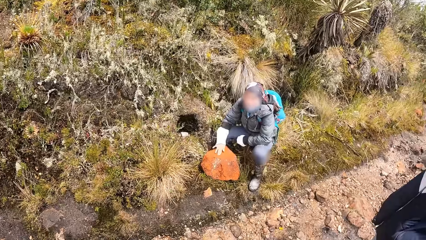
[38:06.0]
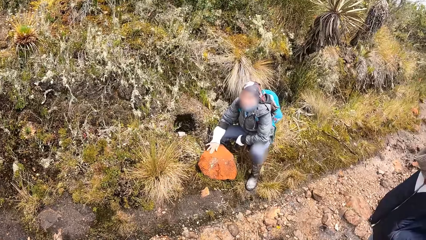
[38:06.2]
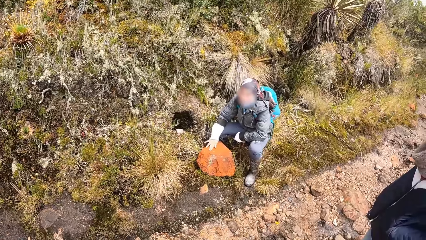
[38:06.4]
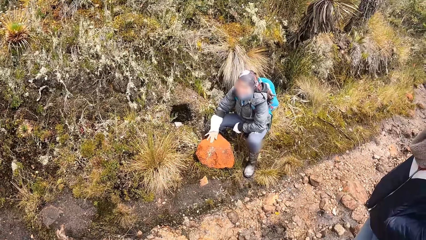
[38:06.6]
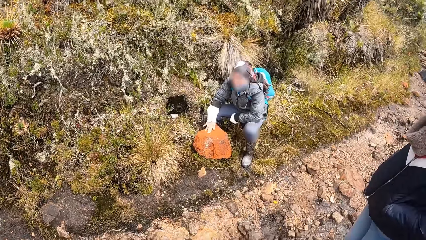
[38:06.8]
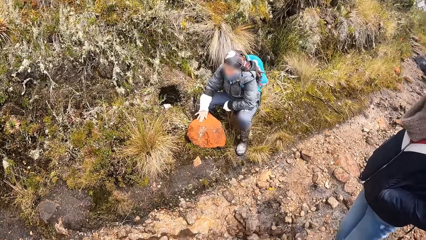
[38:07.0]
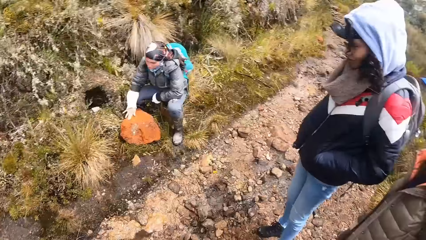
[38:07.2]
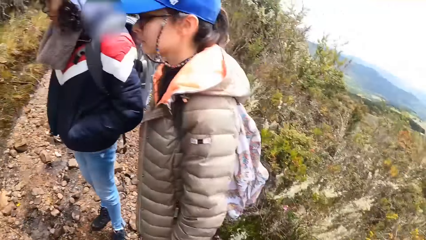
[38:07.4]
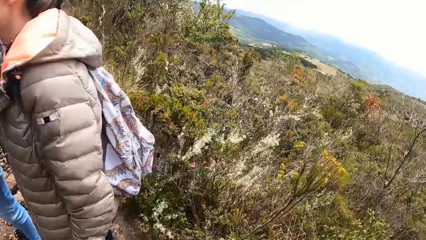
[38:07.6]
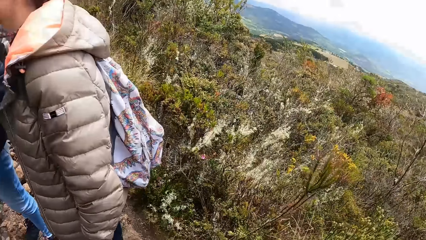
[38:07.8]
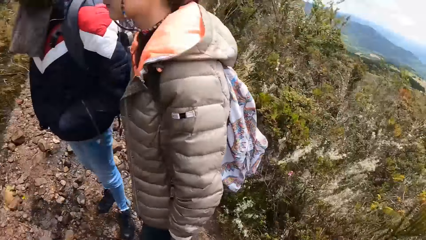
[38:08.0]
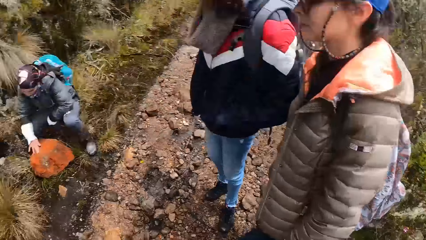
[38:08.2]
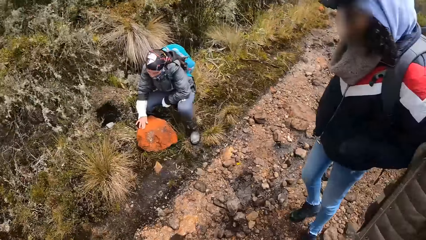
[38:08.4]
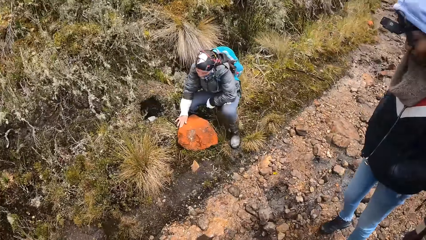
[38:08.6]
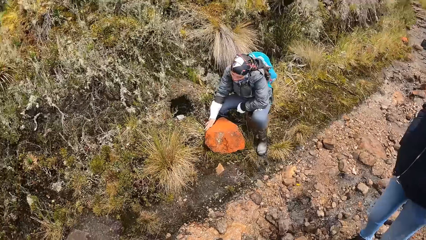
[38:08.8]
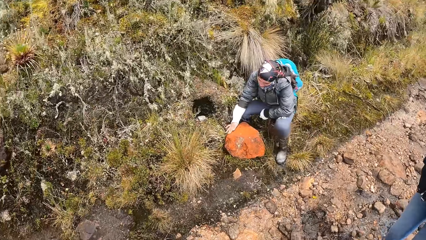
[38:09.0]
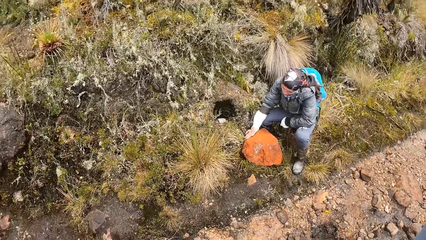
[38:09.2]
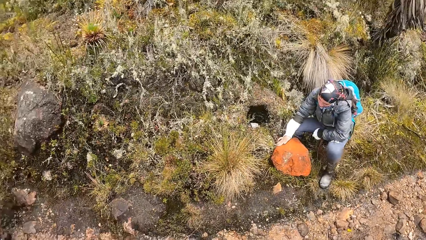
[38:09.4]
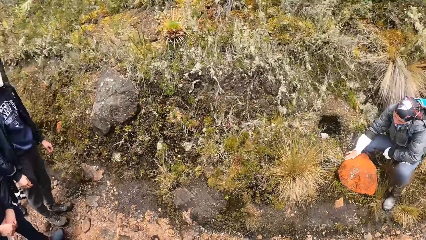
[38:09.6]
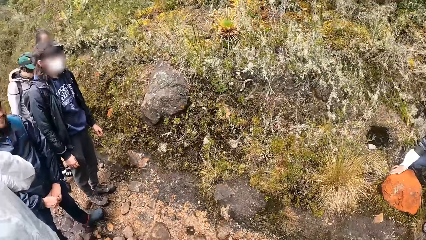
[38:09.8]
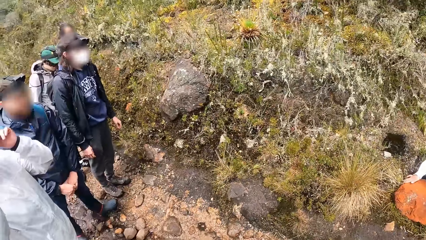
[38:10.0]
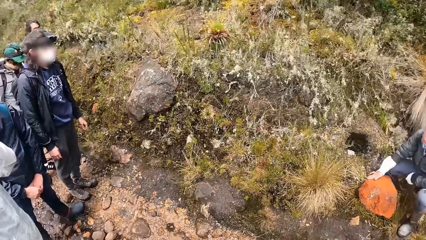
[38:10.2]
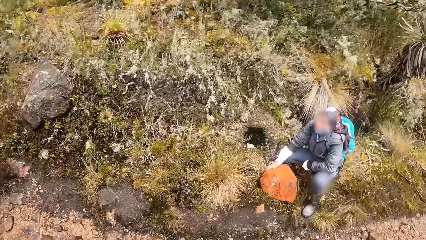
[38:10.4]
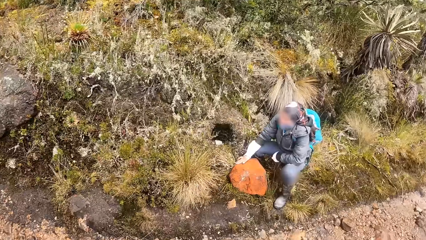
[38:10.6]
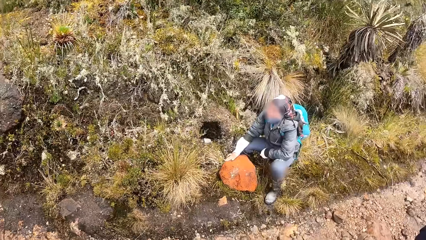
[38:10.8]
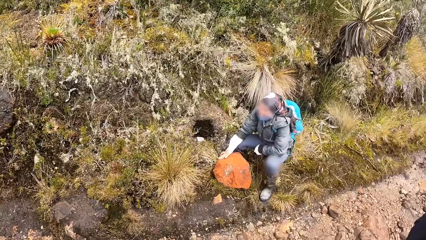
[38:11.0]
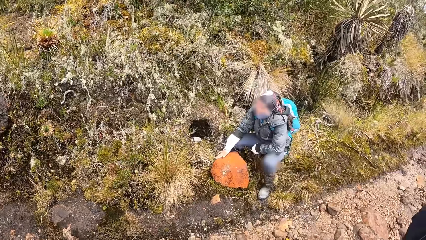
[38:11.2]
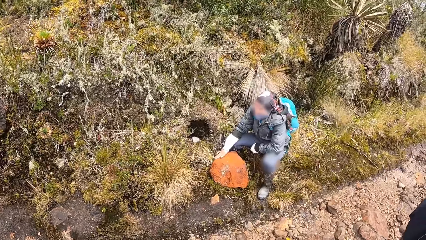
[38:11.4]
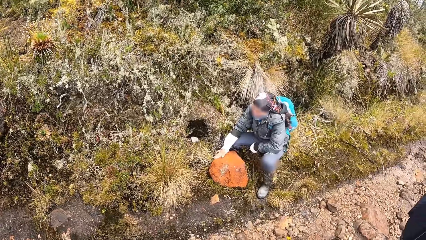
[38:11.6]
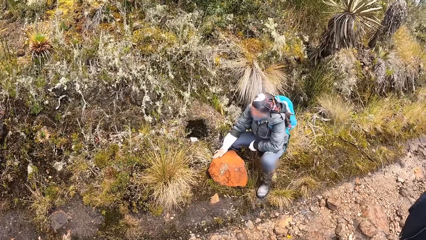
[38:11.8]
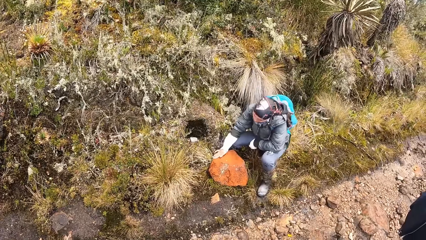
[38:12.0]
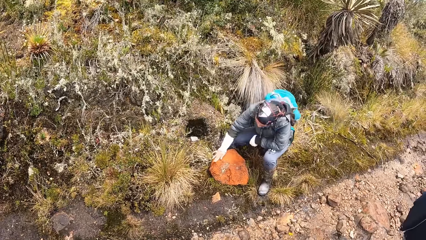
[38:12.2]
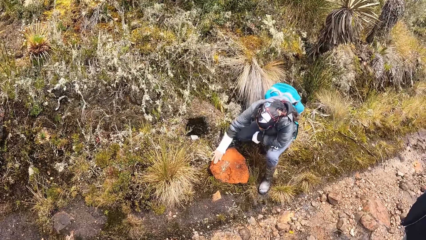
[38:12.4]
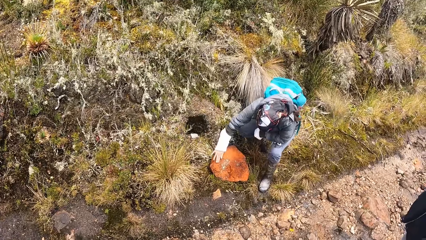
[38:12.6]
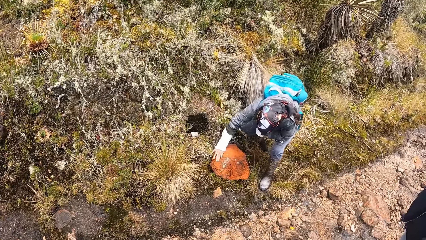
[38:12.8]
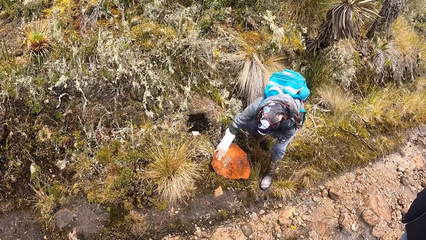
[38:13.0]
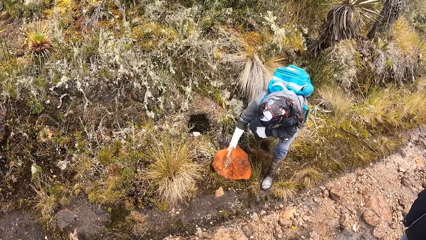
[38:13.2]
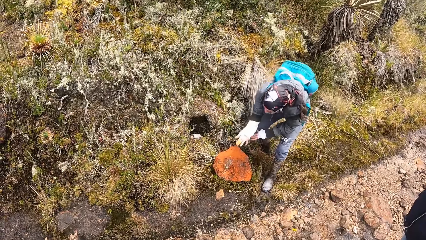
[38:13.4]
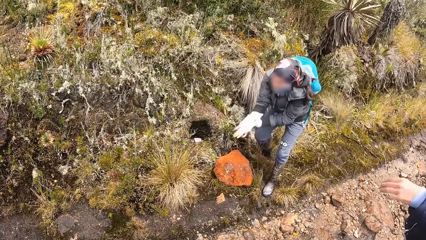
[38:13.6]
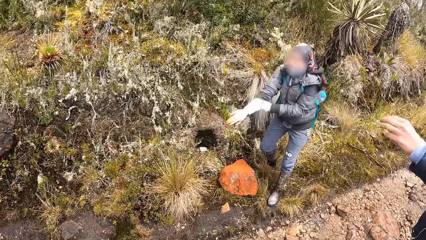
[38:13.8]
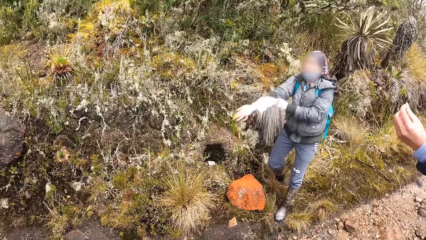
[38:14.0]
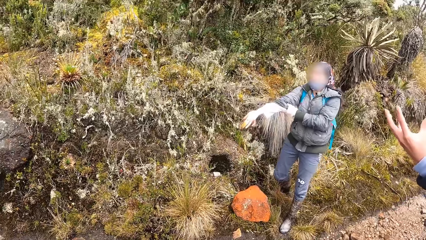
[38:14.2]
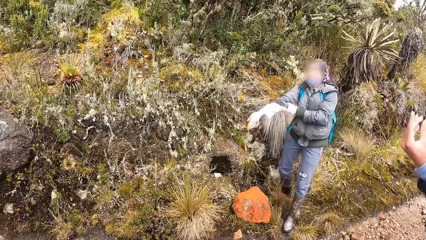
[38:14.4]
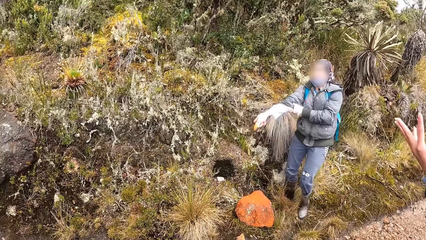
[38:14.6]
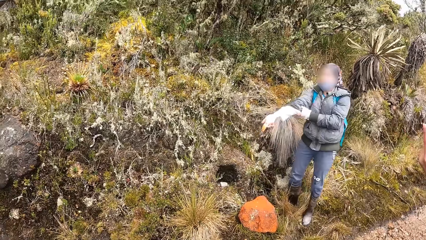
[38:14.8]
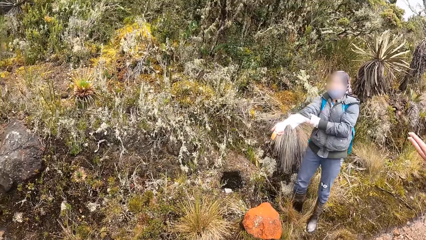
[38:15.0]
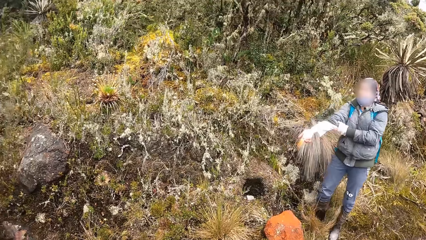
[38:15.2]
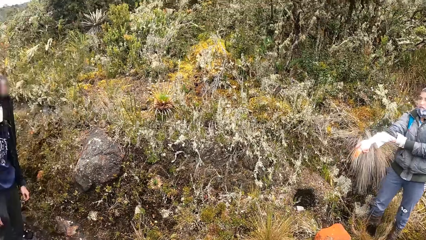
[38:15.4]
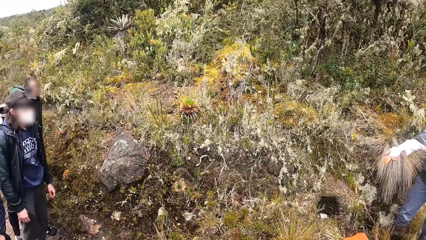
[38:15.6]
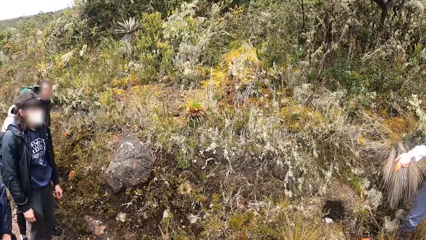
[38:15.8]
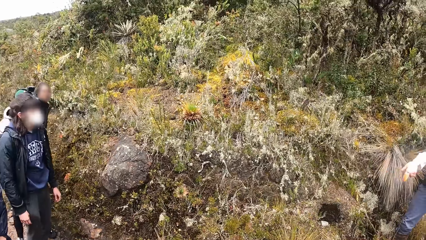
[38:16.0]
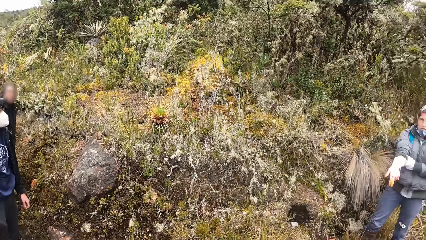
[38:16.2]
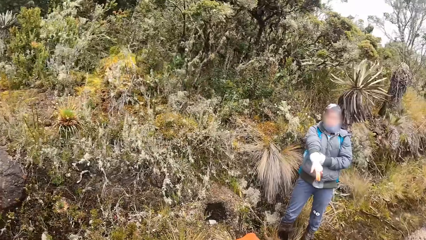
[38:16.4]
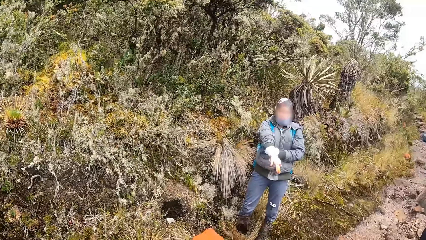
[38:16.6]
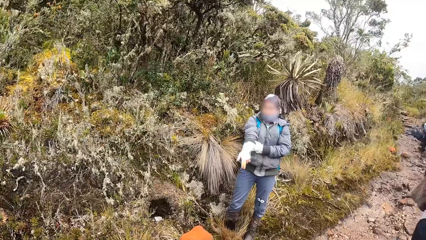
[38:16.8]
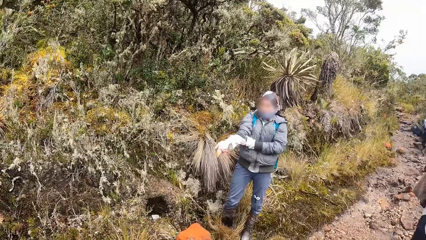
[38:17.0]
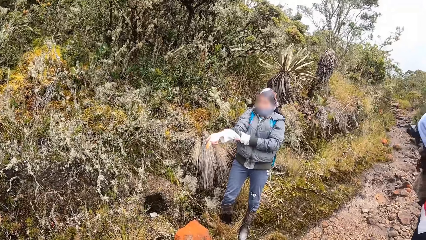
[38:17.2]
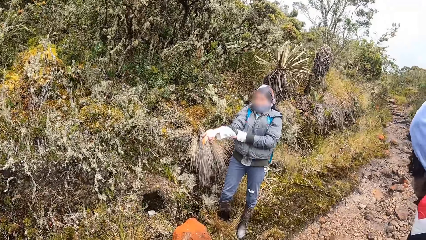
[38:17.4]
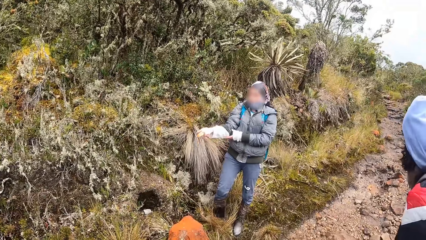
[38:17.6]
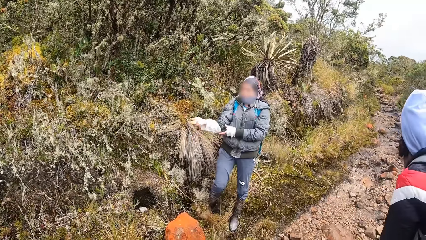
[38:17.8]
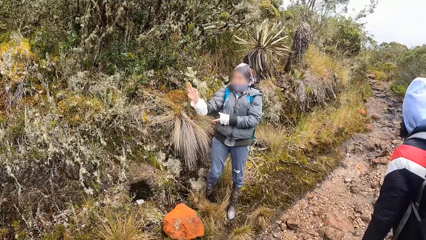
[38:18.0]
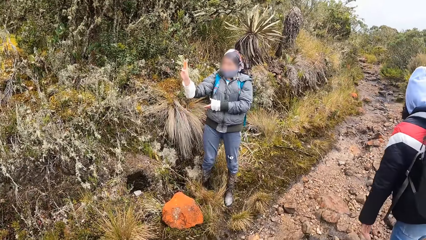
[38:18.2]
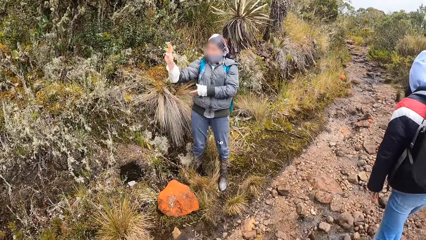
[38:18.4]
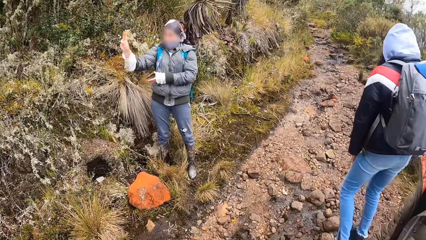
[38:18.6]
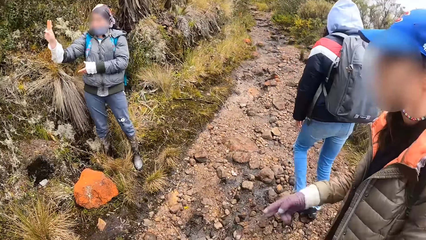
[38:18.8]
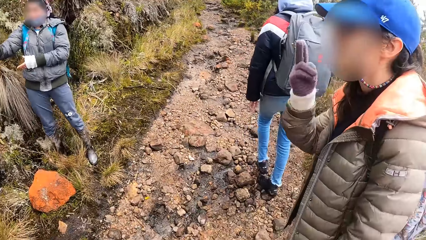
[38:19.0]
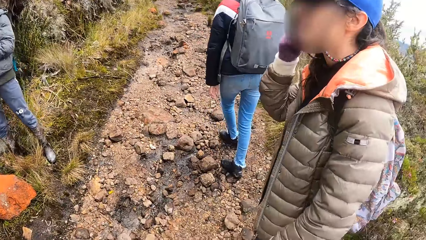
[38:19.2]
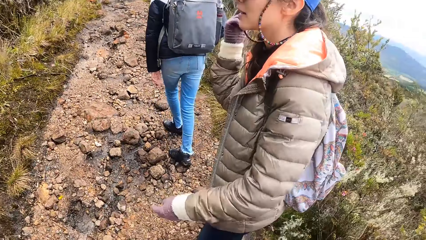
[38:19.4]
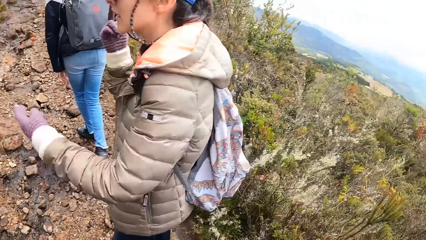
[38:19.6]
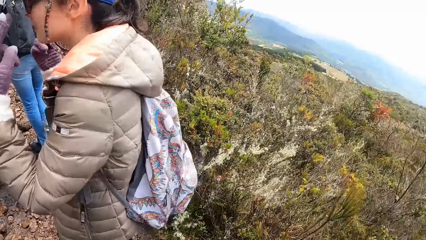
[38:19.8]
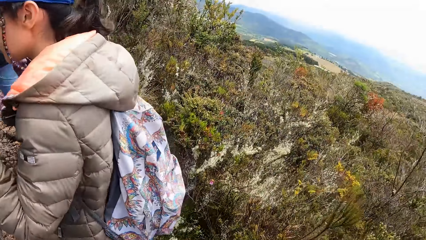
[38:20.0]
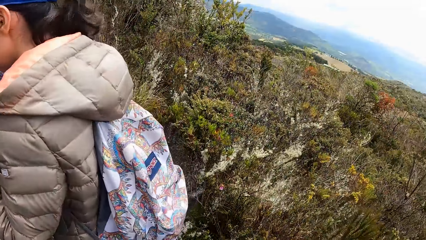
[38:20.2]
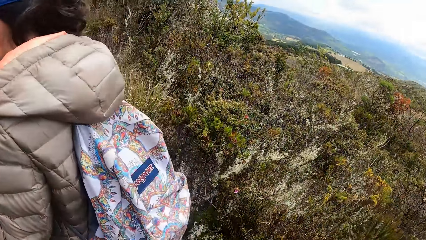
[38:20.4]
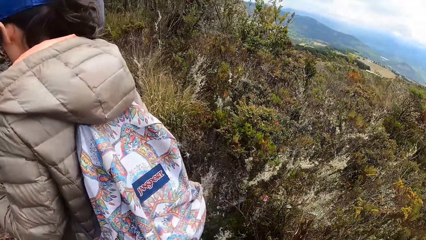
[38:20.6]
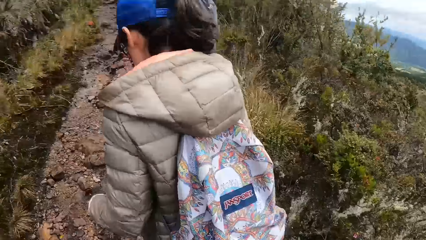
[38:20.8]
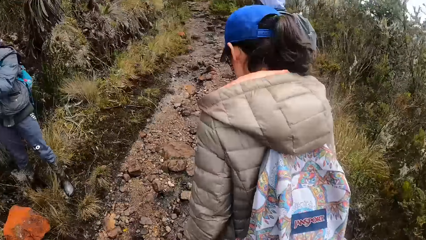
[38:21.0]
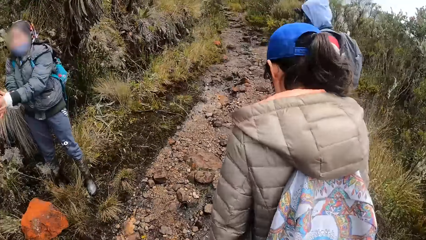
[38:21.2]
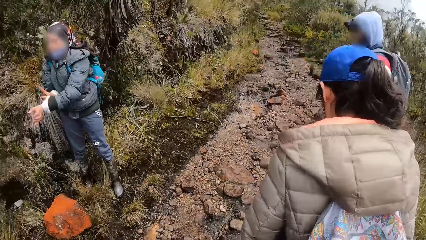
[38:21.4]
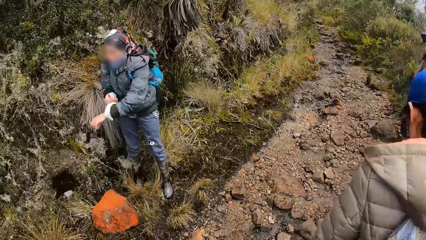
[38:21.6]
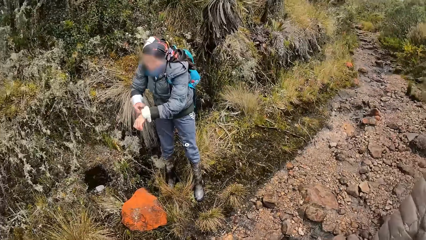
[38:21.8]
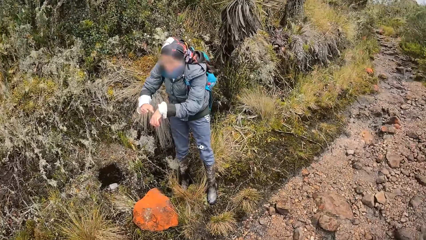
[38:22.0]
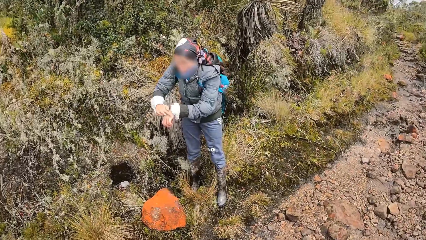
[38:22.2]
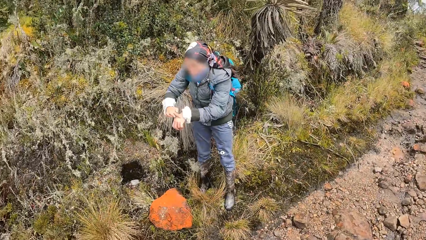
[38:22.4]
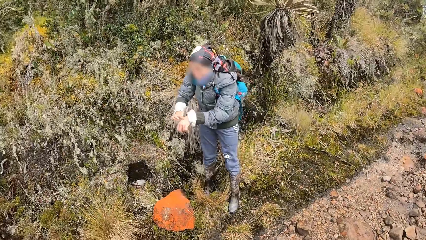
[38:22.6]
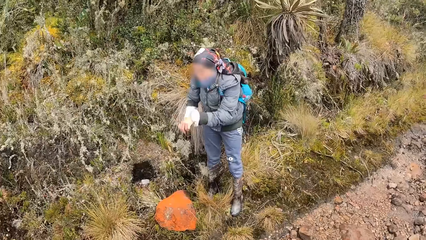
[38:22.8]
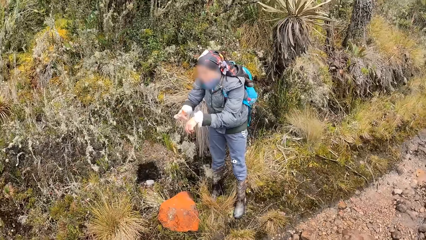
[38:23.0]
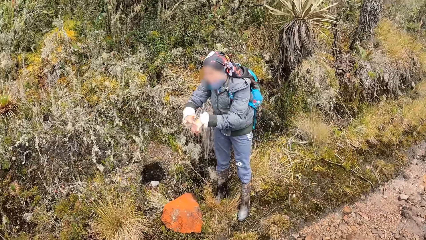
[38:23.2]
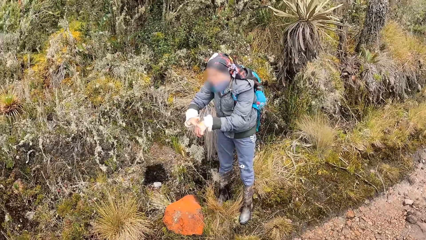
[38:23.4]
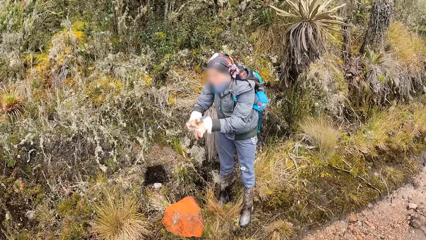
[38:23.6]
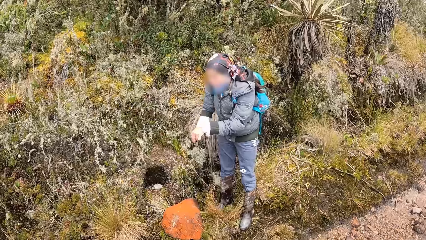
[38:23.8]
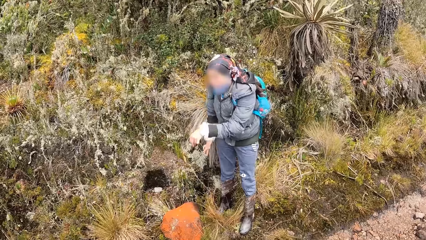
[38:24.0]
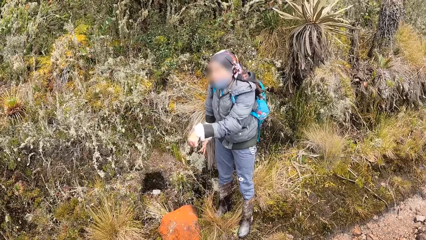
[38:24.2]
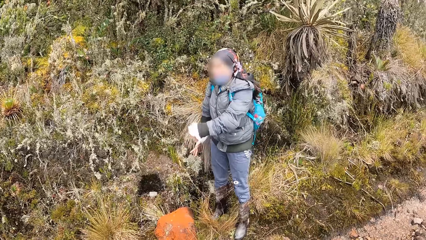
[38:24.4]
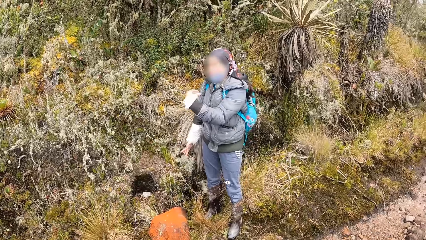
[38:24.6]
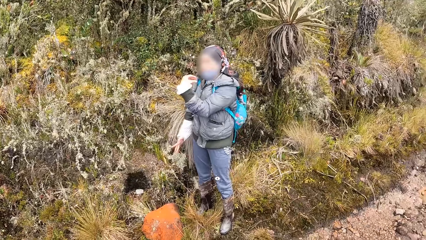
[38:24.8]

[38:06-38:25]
The camera wearer looks around. The woman pulls her right shirt sleeve with her left hand. The woman stands. The woman touches her left hand with her right hand and rubs her hand.
